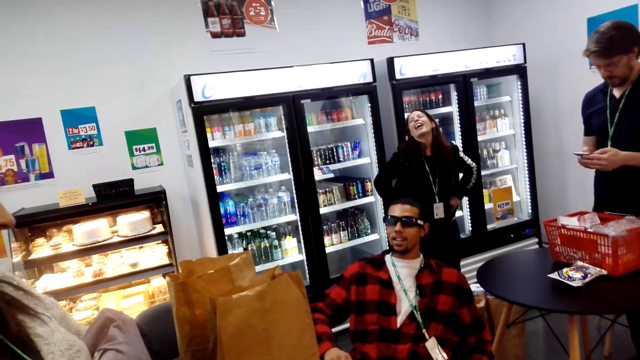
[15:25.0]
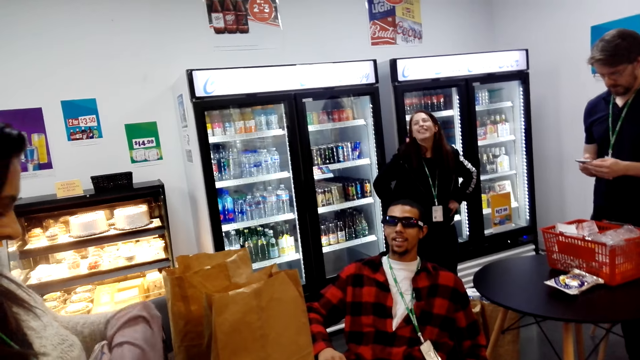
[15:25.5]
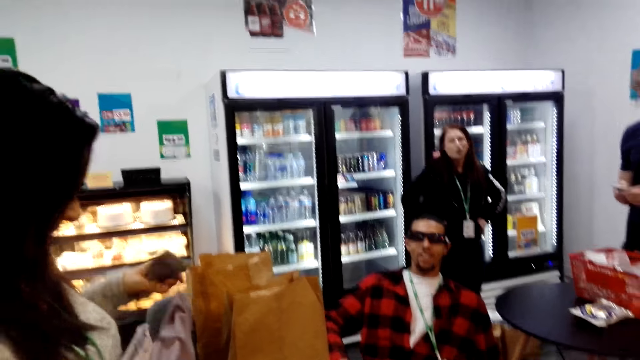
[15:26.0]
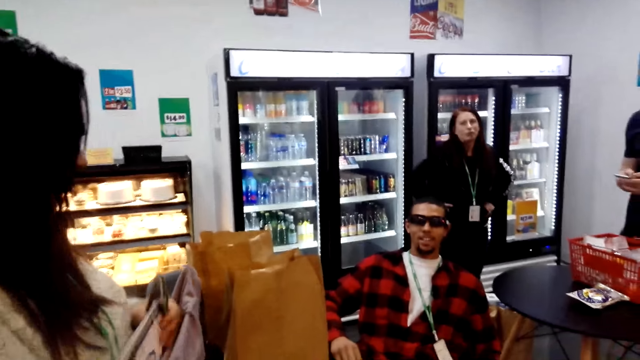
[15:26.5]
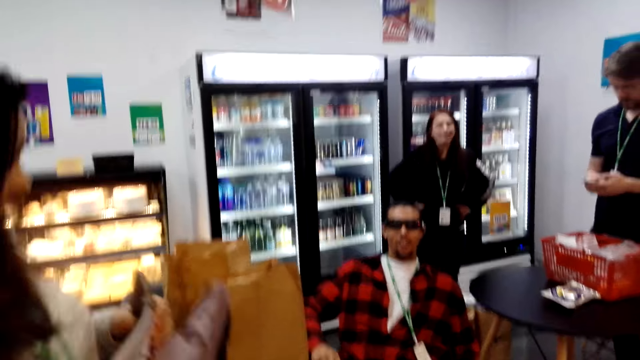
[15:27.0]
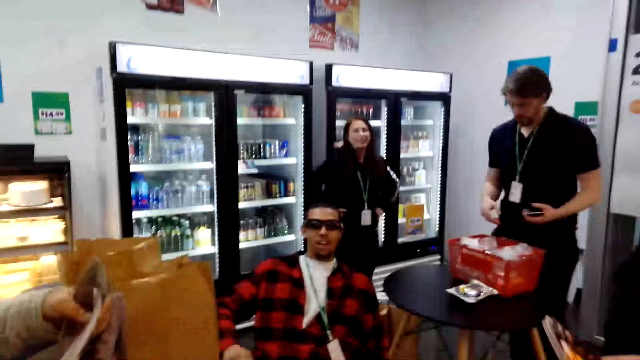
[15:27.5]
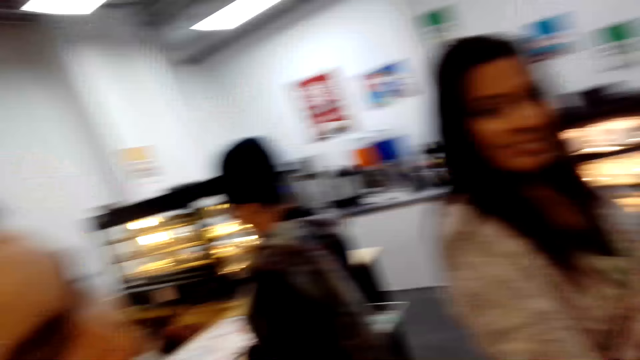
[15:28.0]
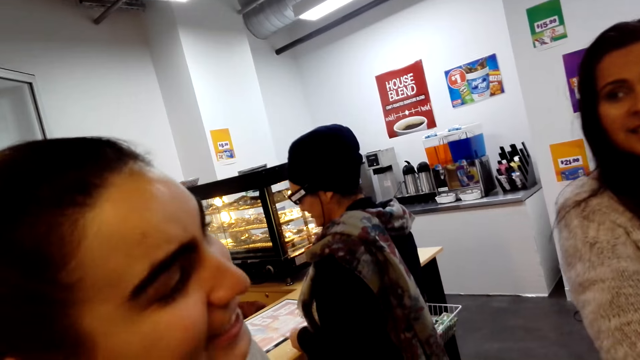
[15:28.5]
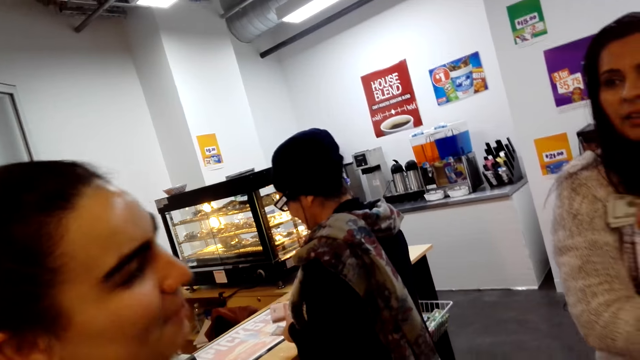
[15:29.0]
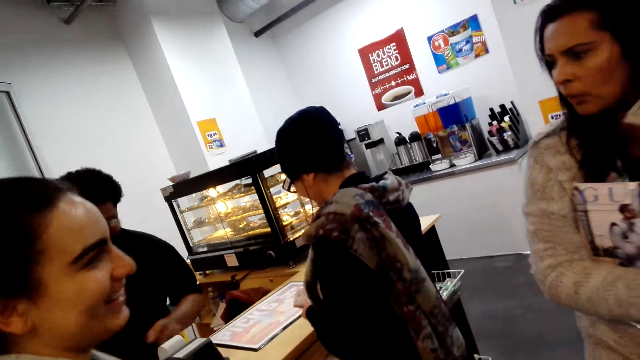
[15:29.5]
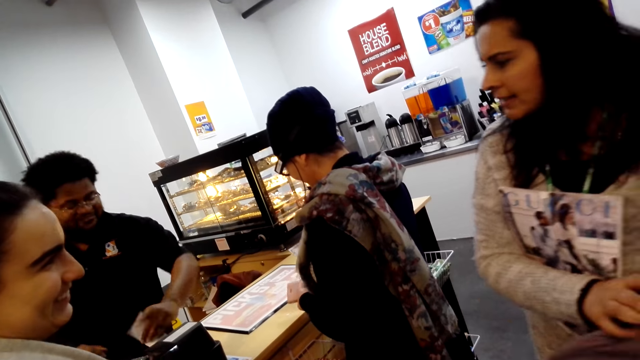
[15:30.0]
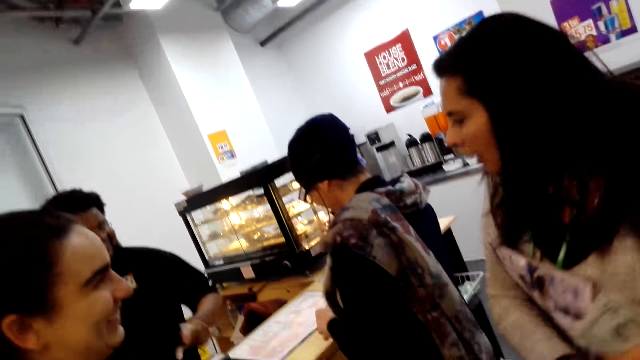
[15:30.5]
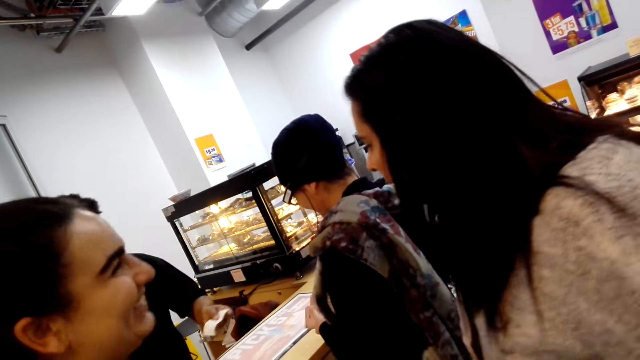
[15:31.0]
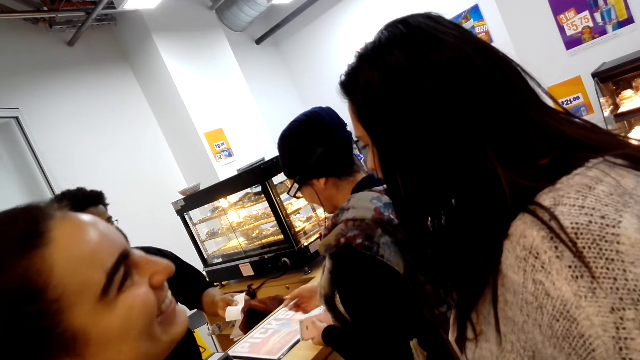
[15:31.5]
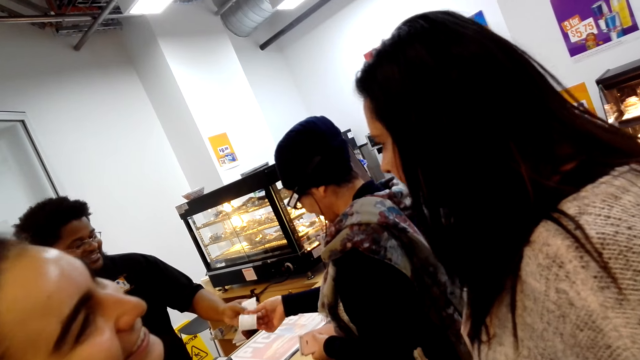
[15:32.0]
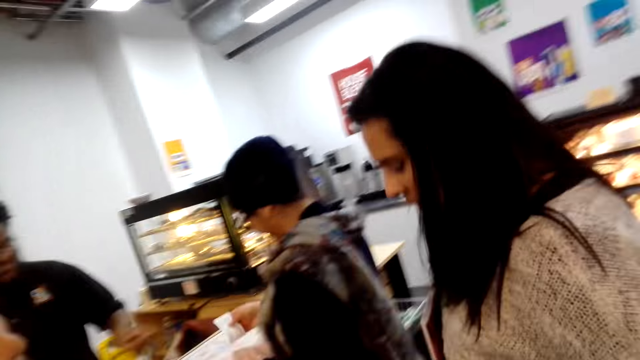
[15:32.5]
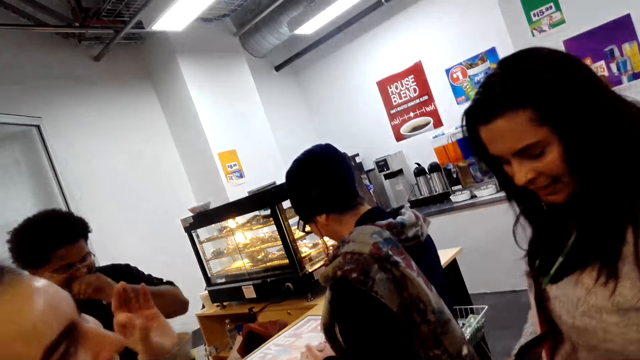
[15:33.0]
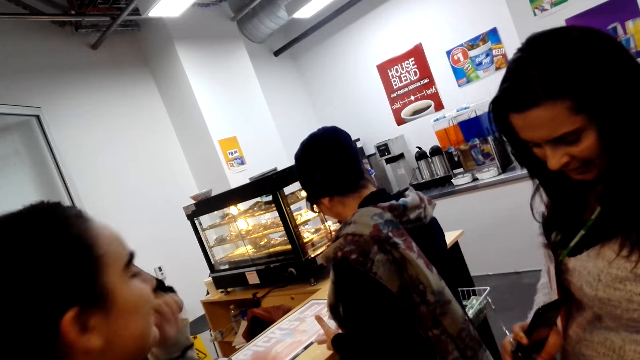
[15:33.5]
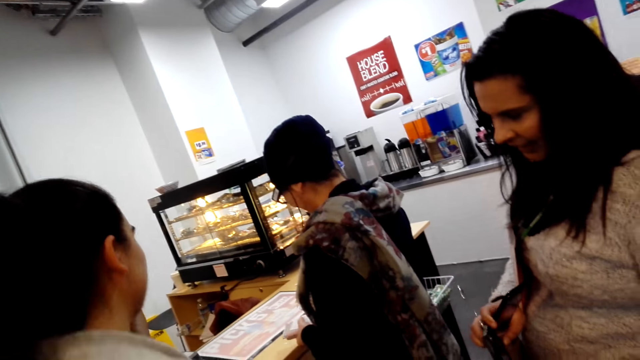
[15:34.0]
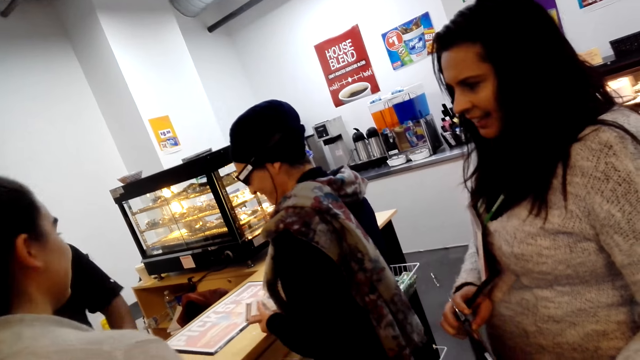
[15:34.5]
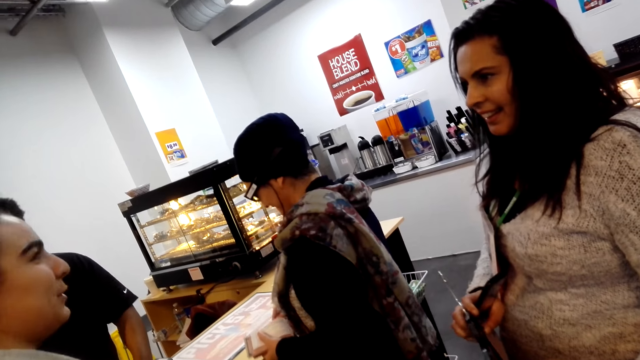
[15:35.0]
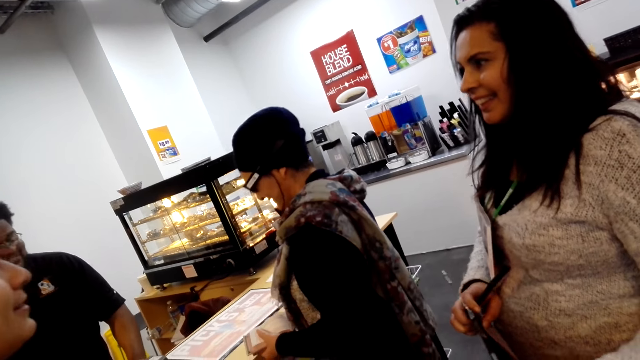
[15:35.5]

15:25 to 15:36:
The camera wearer looks left. They stare at the counter.

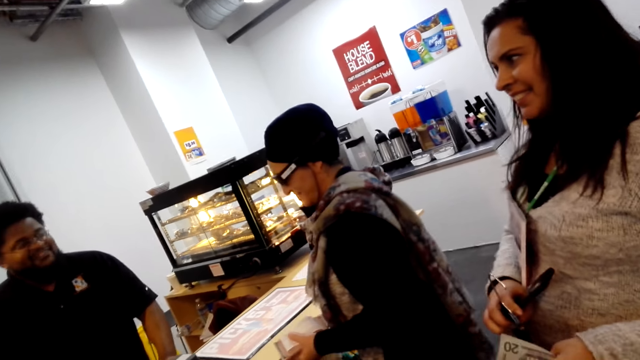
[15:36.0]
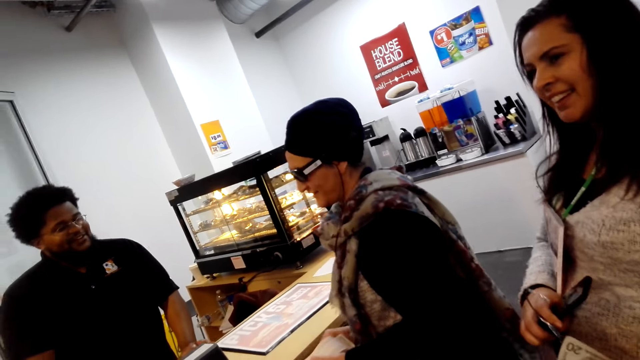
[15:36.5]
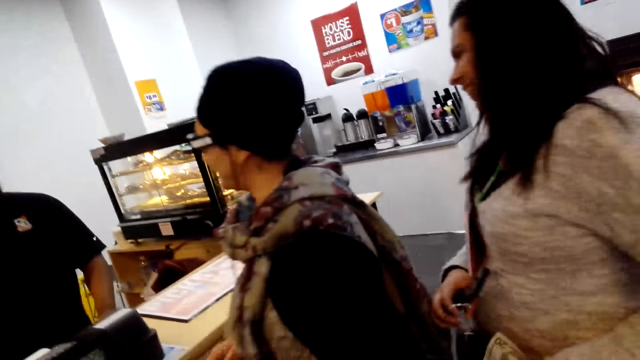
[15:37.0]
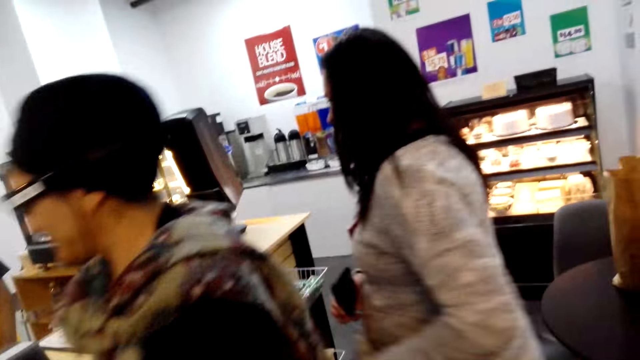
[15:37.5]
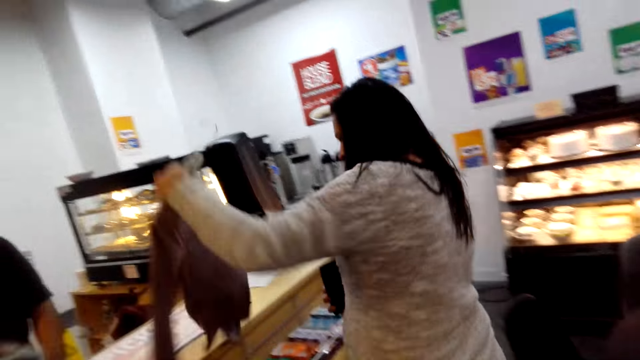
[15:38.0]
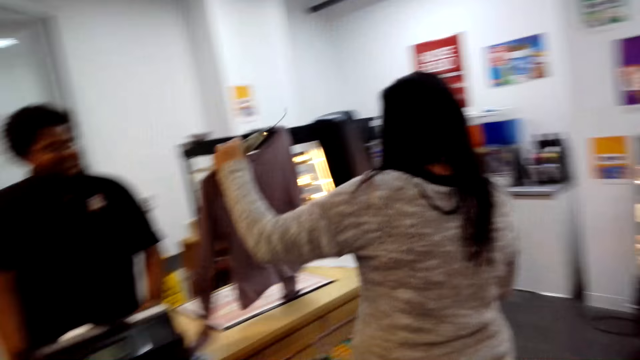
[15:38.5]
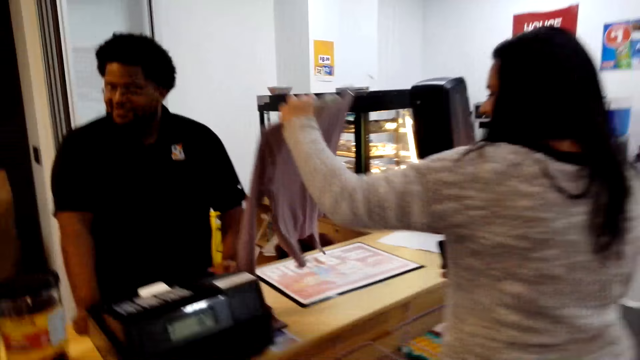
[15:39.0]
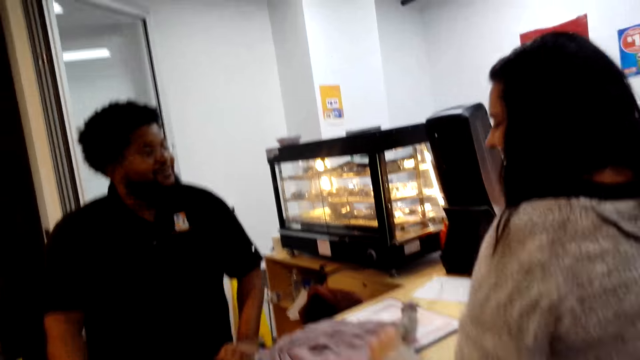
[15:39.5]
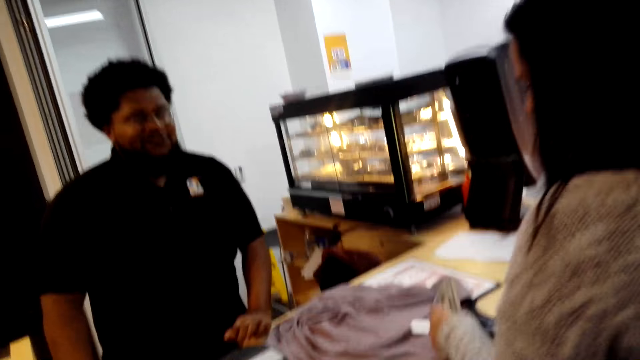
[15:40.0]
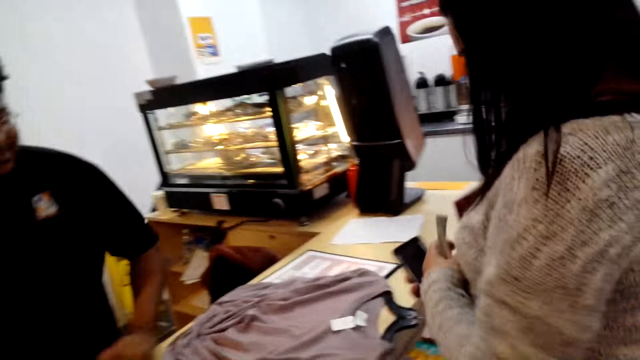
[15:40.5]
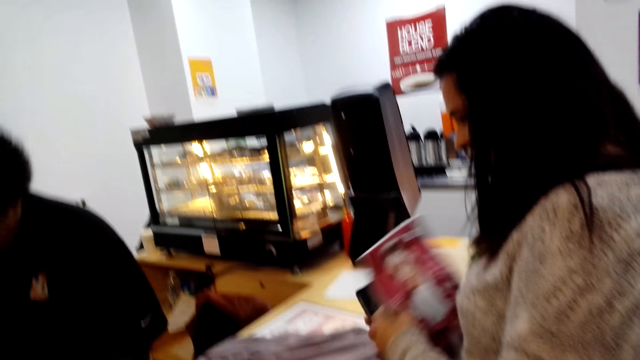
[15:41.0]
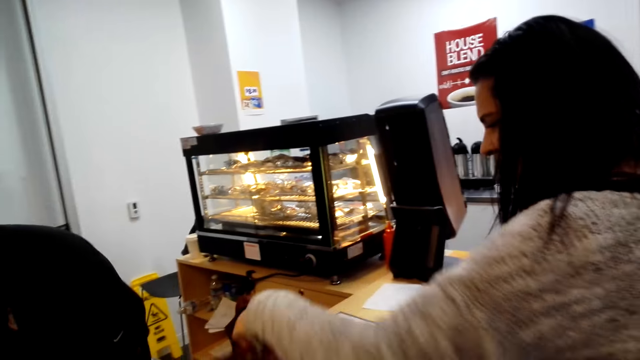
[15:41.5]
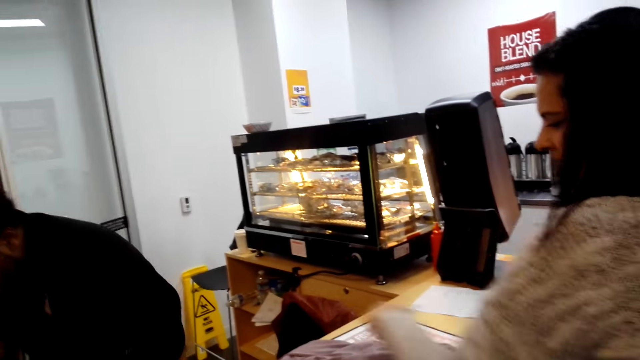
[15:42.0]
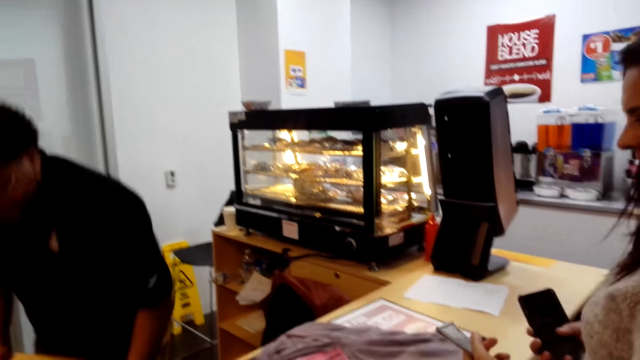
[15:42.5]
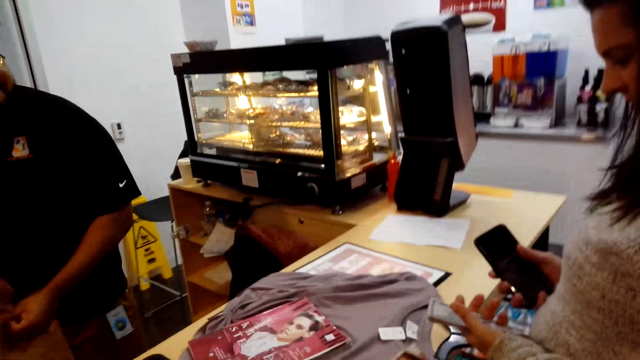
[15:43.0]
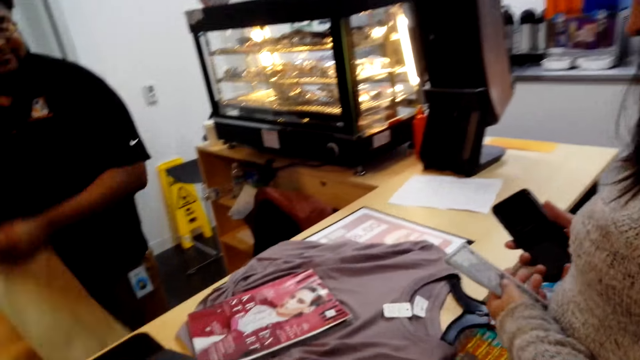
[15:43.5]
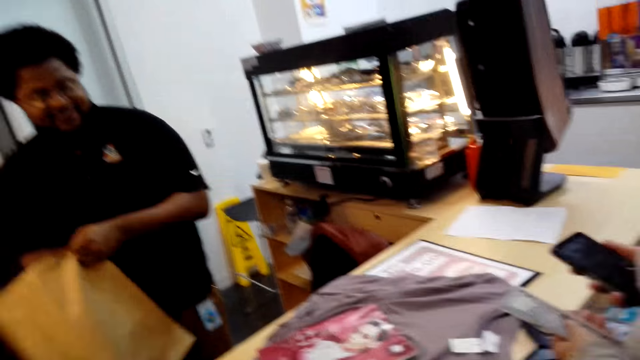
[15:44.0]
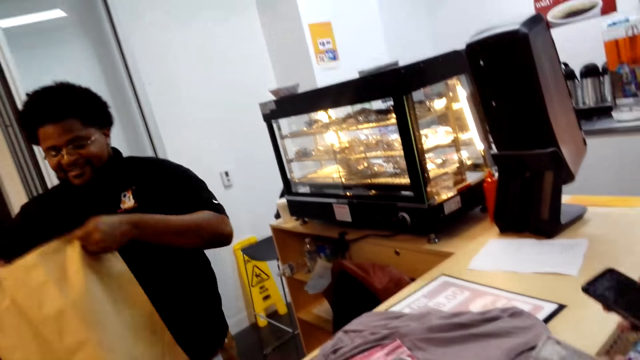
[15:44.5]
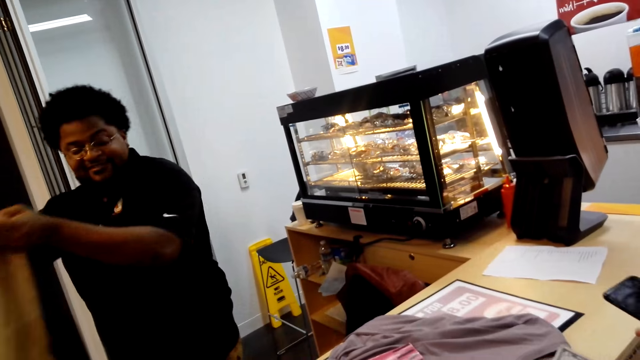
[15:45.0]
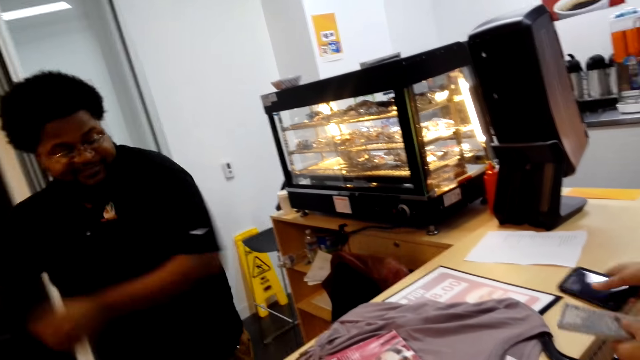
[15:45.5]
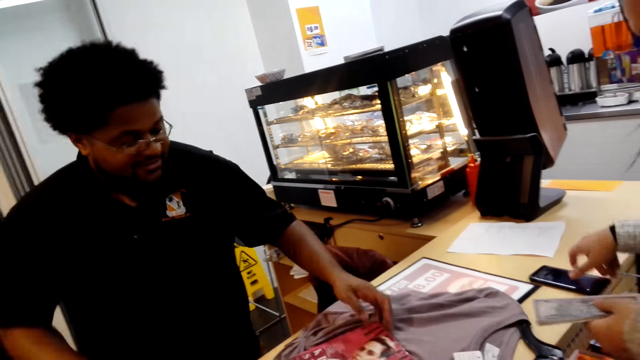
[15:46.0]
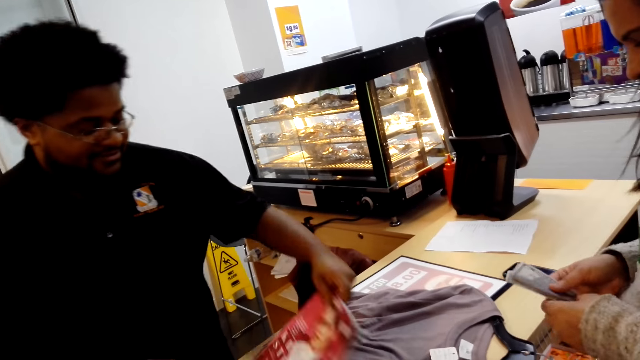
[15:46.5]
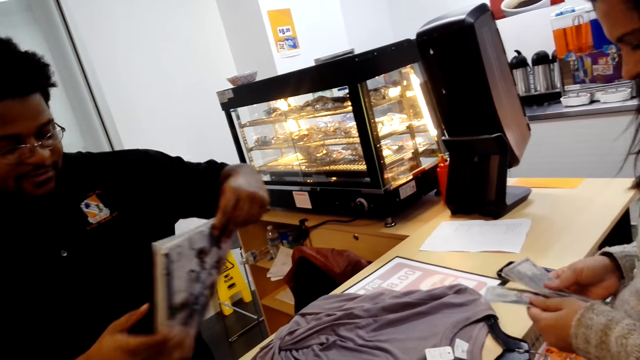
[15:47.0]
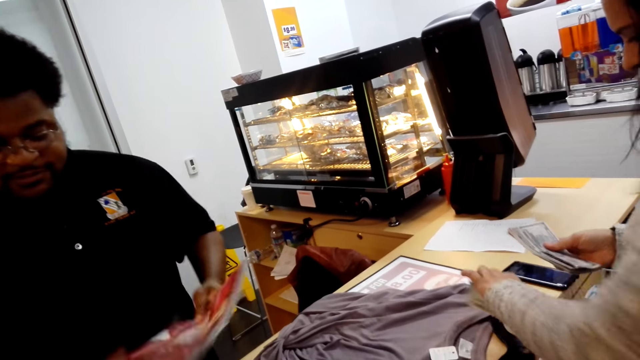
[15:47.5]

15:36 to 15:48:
The camera wearer walks forward. A man bends and puts a hand in a shopping bag. Another man puts down a shopping bag. The first man picks up a book.
